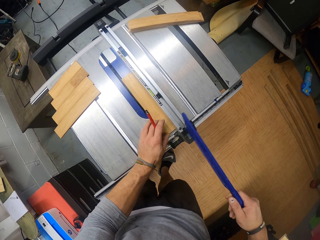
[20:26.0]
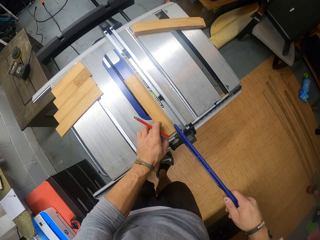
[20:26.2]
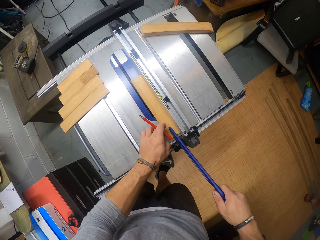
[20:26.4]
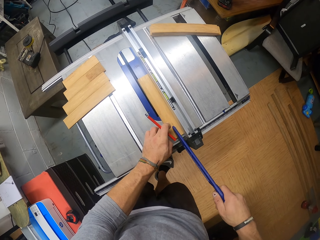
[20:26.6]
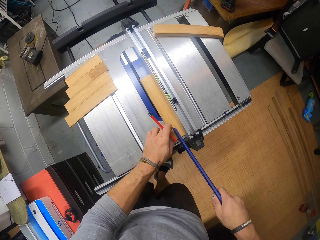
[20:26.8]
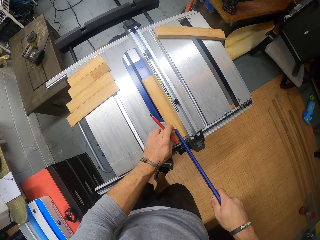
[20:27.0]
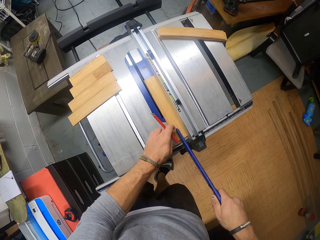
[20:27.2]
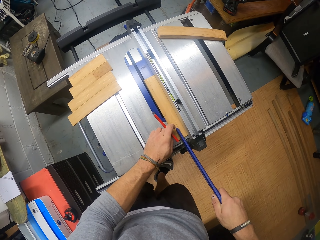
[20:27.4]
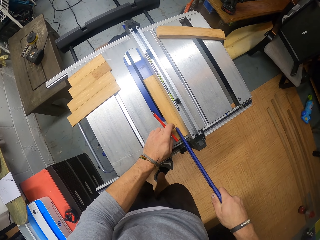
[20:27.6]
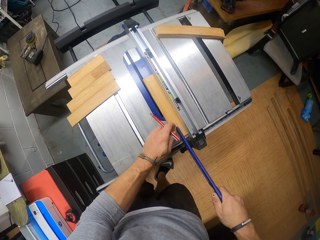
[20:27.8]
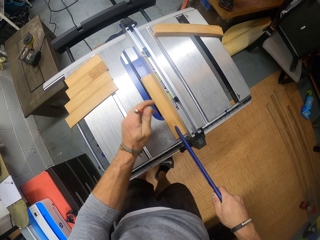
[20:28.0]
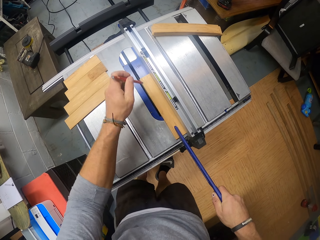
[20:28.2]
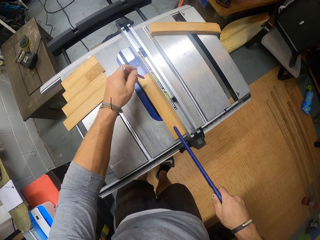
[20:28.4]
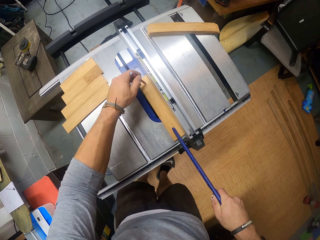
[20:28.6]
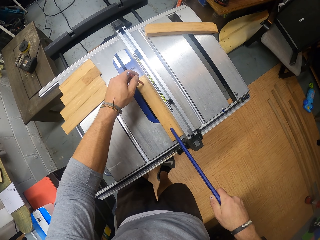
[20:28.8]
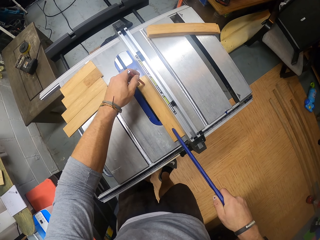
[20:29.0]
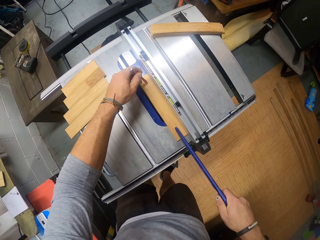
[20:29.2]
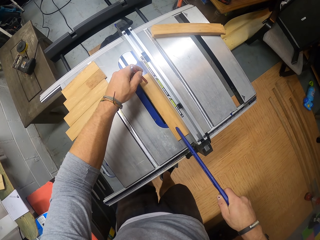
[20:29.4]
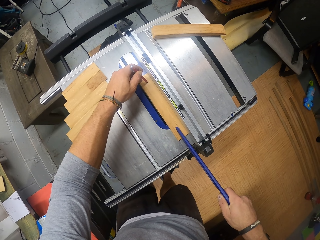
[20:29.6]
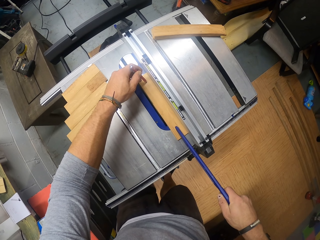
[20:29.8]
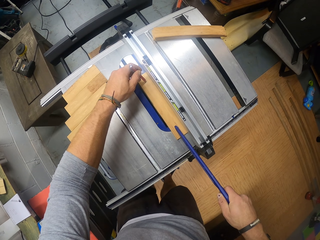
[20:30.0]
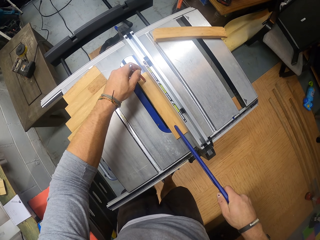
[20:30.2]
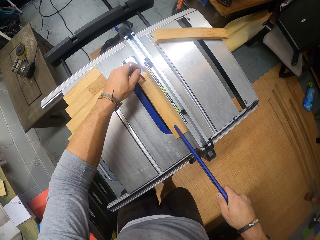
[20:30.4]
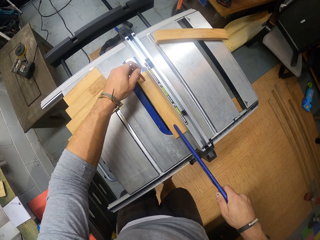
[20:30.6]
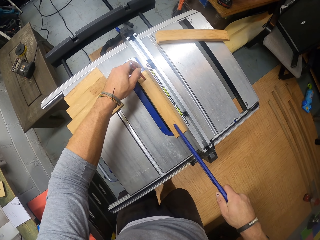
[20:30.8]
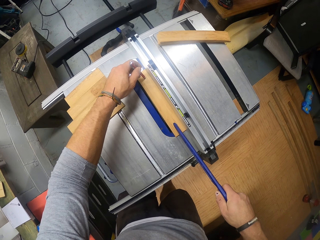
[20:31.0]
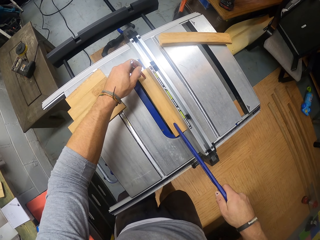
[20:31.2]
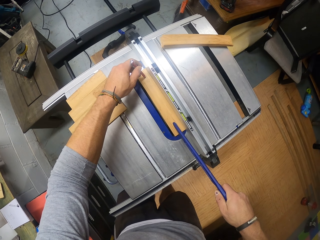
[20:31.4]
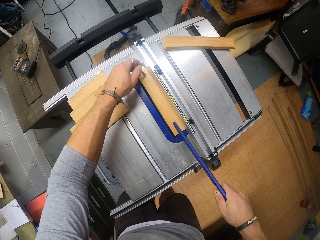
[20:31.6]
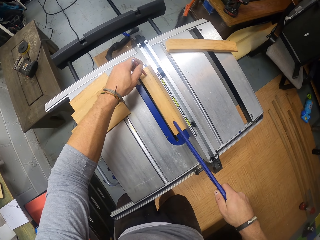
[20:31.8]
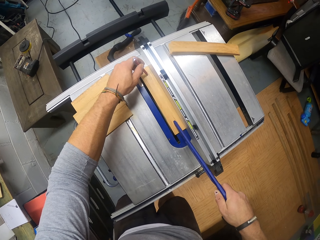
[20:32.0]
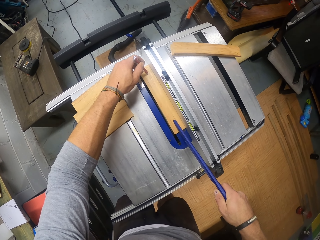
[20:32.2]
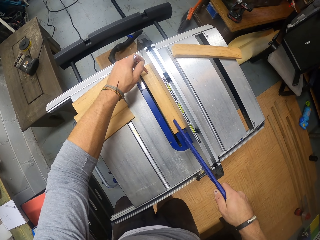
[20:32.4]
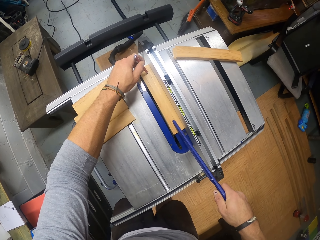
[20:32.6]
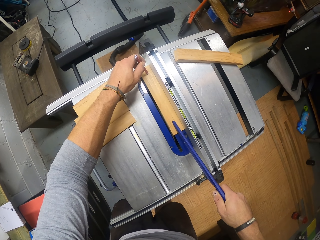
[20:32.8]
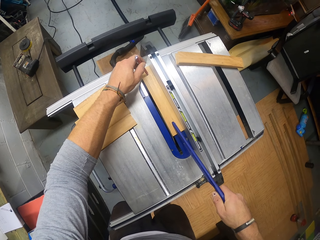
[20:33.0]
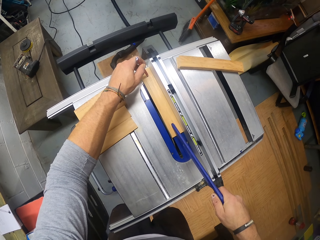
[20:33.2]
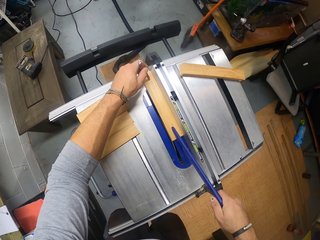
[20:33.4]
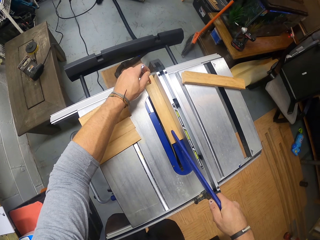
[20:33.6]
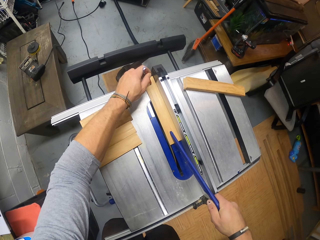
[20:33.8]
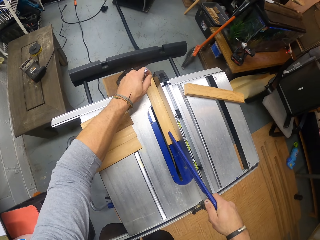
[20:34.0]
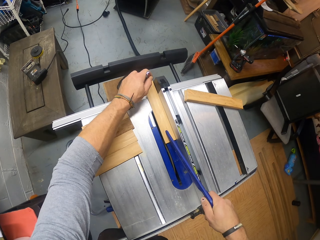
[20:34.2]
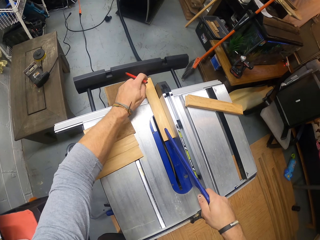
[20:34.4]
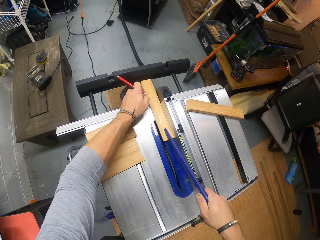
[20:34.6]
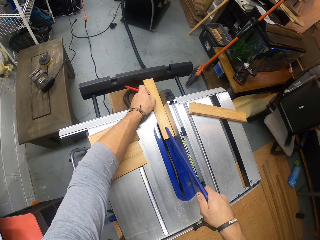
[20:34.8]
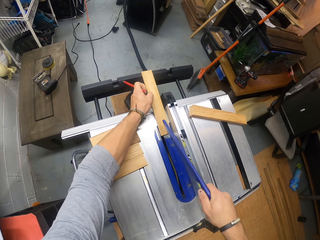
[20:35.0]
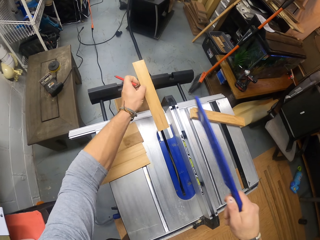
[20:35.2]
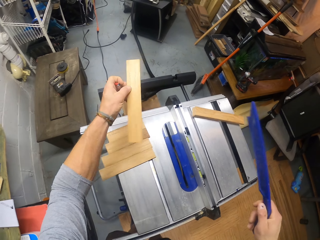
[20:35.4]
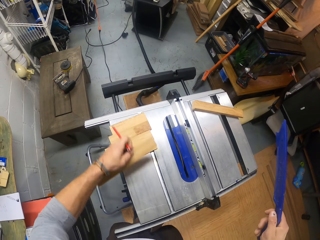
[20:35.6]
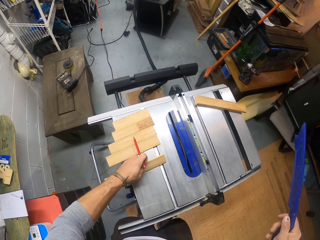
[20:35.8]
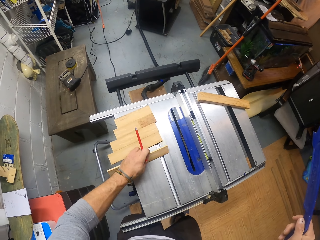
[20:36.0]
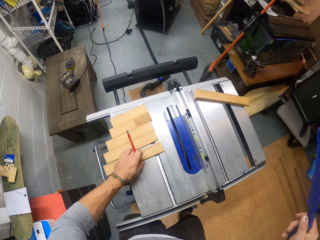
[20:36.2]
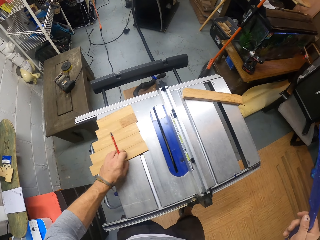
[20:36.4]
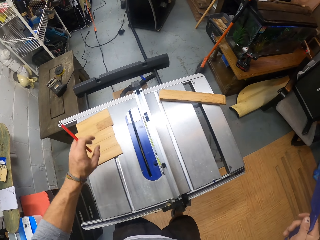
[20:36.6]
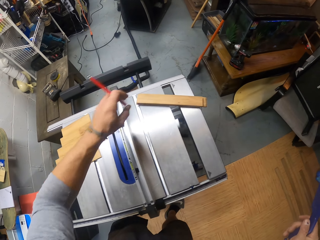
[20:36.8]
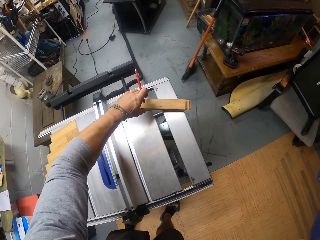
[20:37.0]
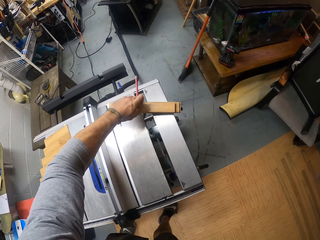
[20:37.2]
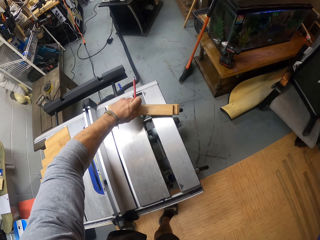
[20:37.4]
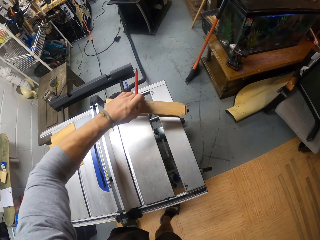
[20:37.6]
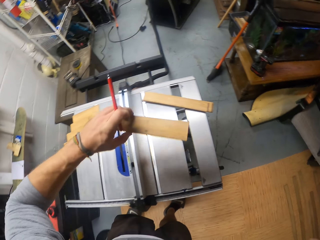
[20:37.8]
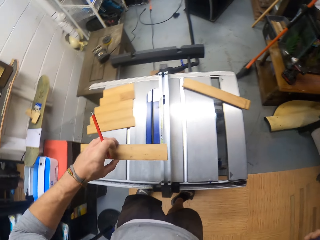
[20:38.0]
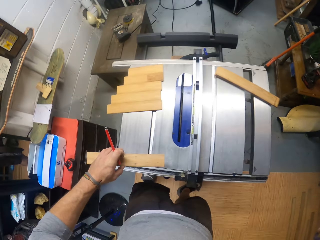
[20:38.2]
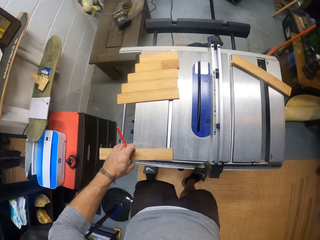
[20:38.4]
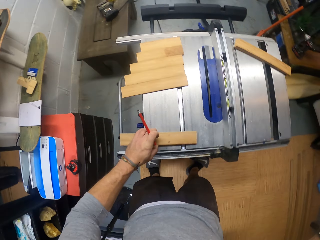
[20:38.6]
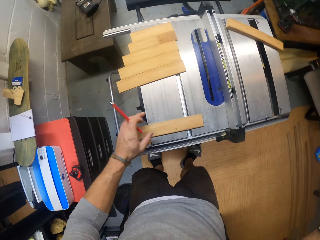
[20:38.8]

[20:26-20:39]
The camera wearer pushes the wood with the plastic. He places the ruler on the piece of wood with his right hand. He slides the piece of wood on the wood planer machine with the ruler and the pencil in both hands. He picks the piece of wood from the wood planer machine with his left hand and puts the wood to the side. He drops the piece of wood on the wood planer machine with his left hand and slides the piece of wood on the wood planer machine with his left hand. He picks the piece of wood from the wood planer machine with his left hand.

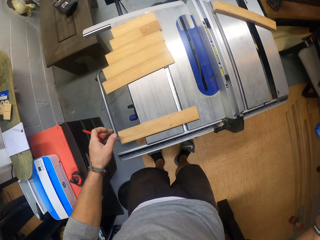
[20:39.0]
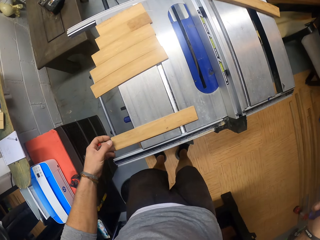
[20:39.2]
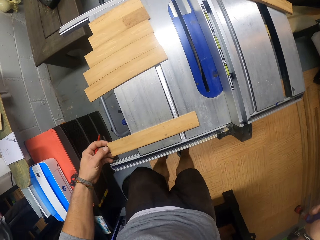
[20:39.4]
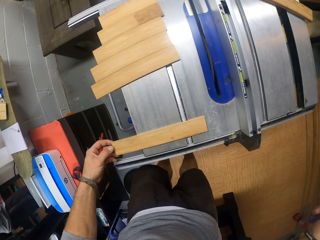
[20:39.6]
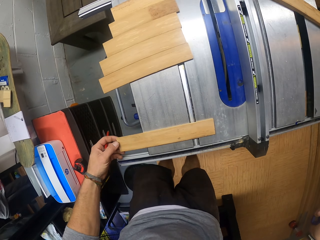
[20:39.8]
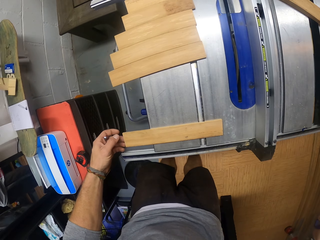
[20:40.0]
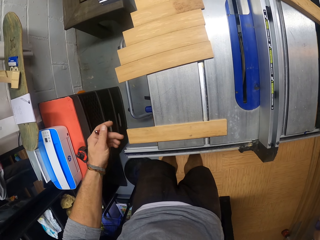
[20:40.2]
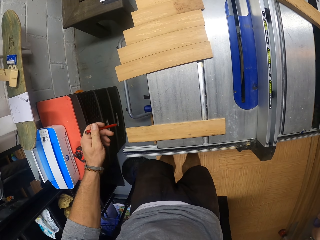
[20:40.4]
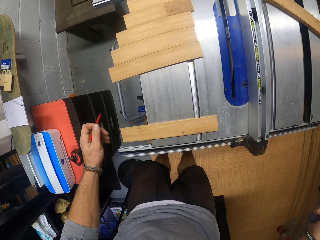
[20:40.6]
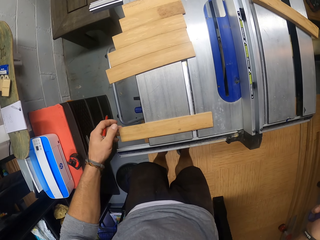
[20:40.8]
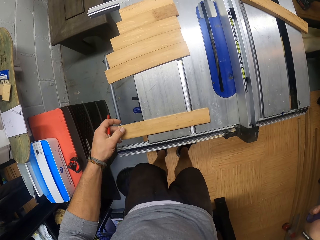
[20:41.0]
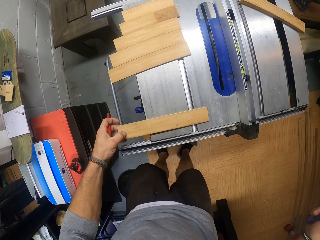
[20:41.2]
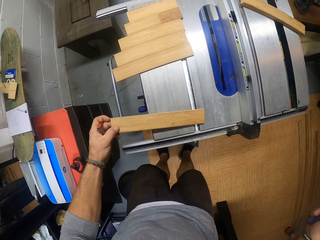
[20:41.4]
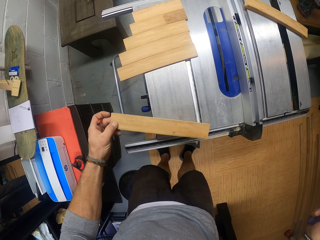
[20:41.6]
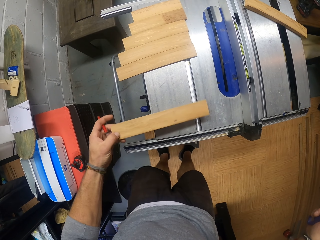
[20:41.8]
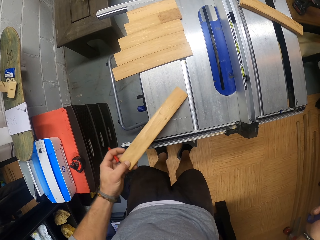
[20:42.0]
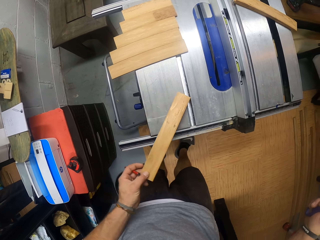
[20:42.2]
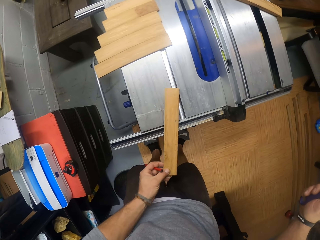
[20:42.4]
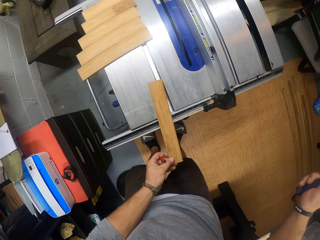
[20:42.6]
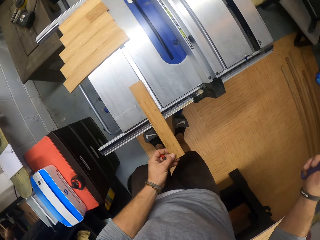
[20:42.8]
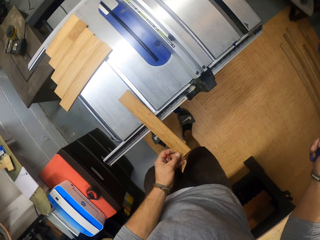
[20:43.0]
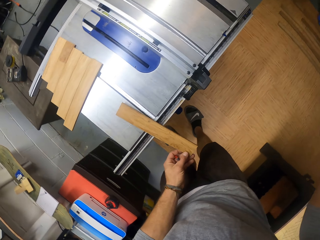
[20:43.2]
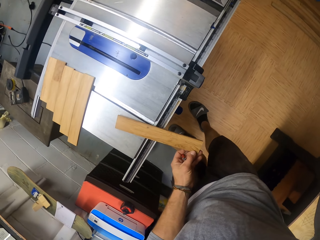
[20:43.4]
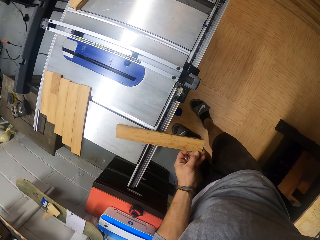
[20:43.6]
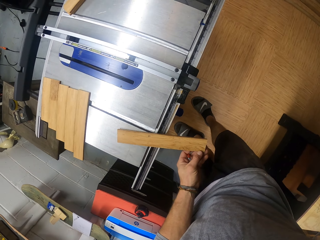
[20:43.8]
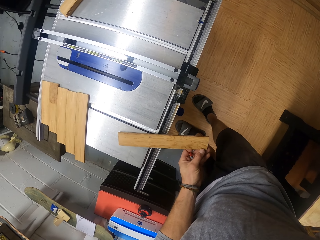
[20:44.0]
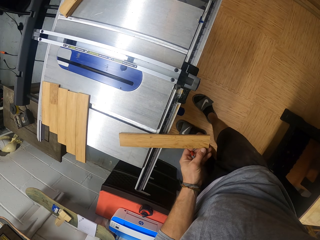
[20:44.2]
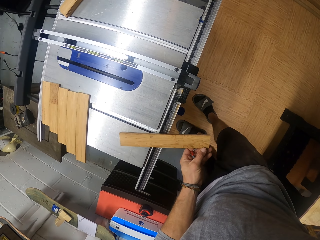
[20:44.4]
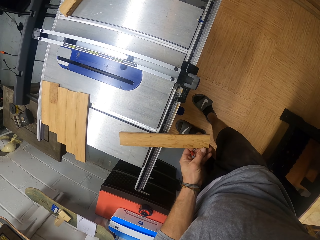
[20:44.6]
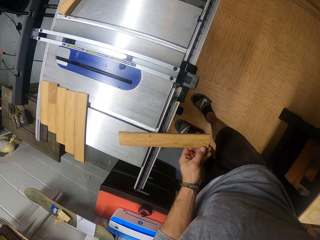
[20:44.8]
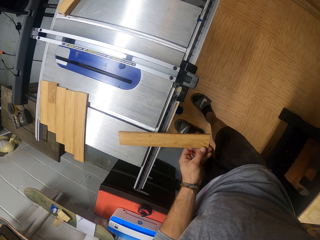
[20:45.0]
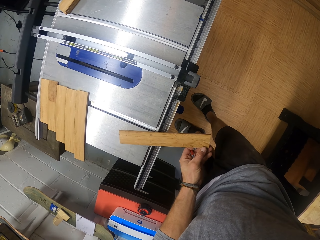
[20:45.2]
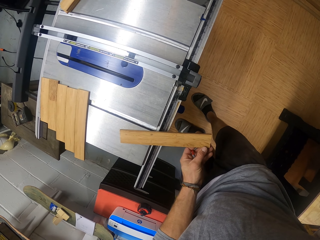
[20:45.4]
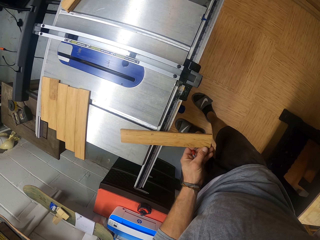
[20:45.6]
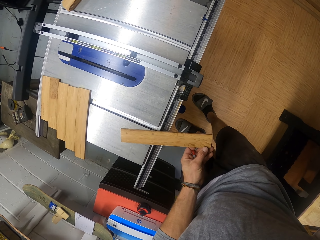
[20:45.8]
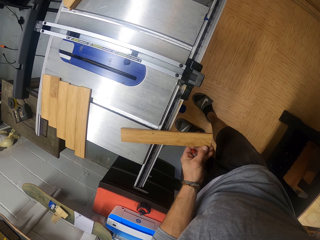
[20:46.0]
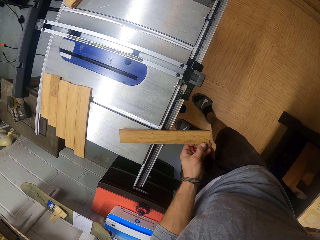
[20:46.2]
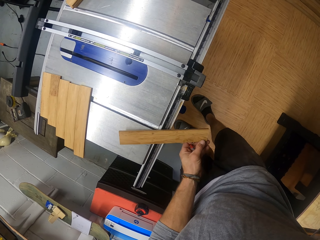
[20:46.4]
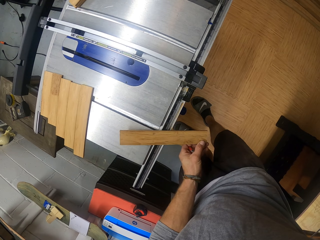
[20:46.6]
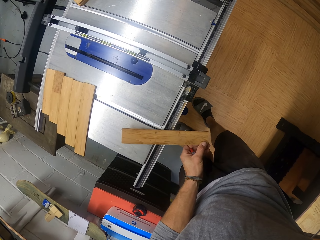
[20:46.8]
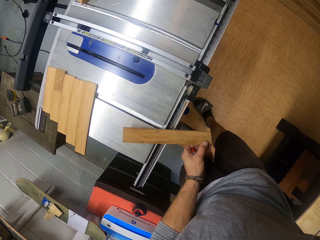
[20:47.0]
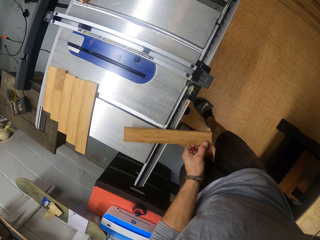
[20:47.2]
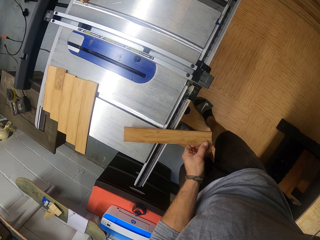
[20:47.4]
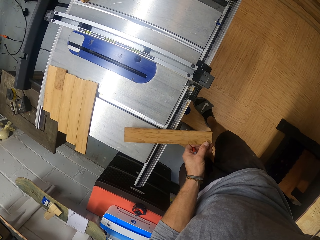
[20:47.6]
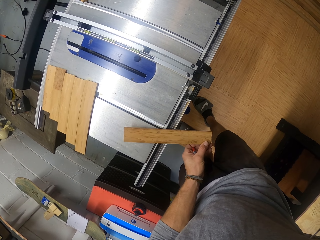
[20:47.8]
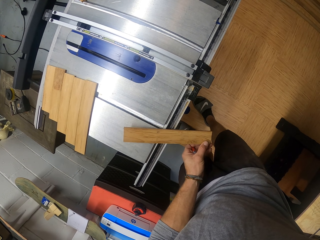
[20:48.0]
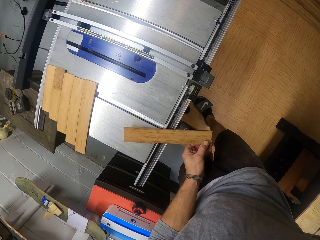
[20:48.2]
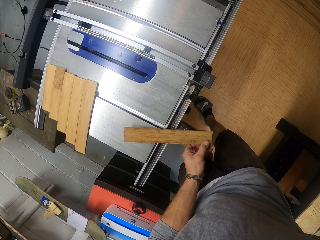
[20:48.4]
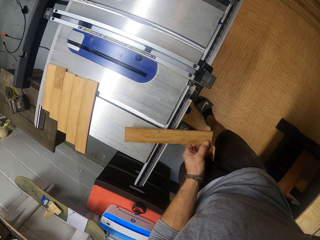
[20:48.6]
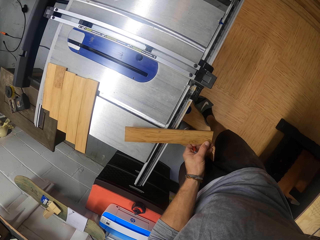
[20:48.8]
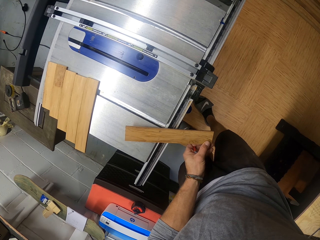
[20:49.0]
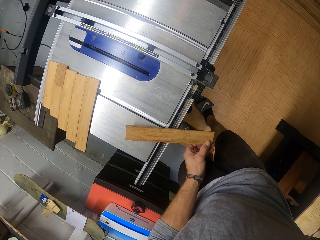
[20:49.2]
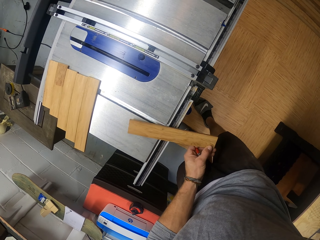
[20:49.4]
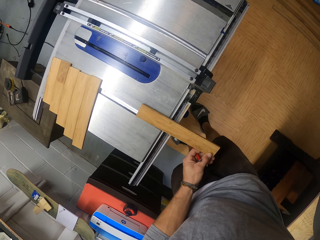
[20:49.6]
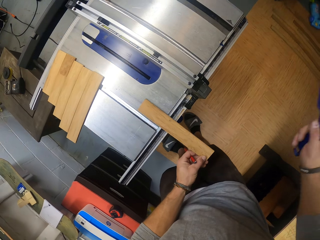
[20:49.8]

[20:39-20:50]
The camera wearer drops the piece of wood on the wood planer machine with his left hand. He checks the wood. He picks the piece of wood from the wood planer machine with his left hand and places the piece of wood on the wood planer machine with his left hand.
